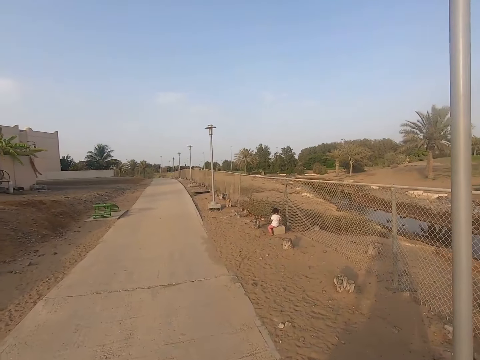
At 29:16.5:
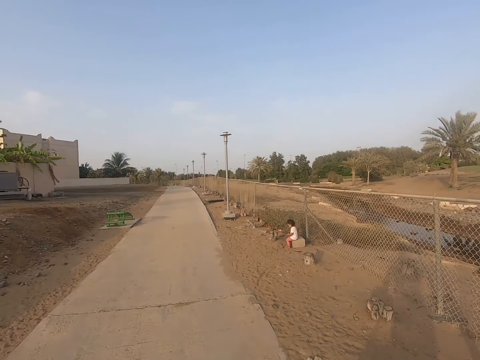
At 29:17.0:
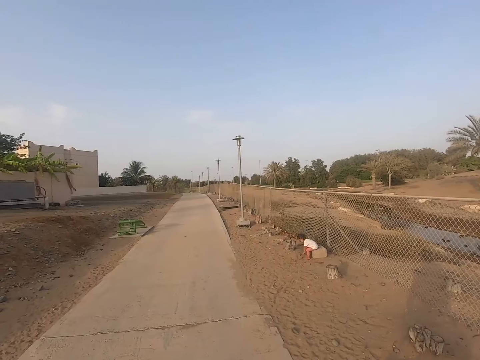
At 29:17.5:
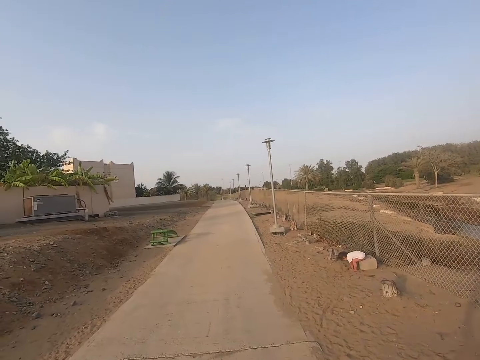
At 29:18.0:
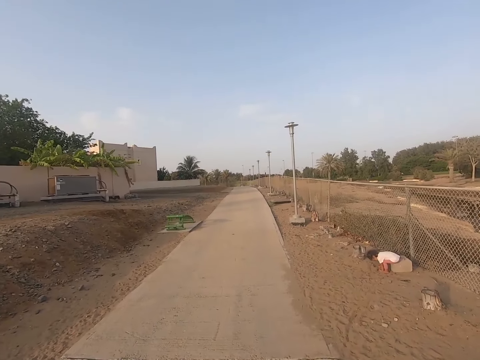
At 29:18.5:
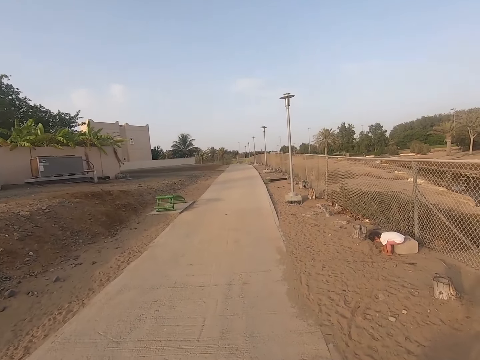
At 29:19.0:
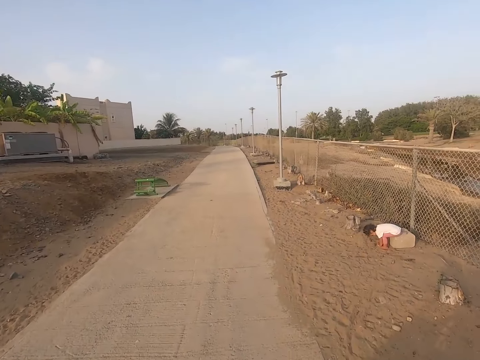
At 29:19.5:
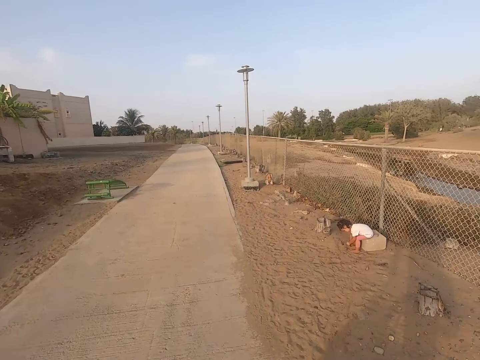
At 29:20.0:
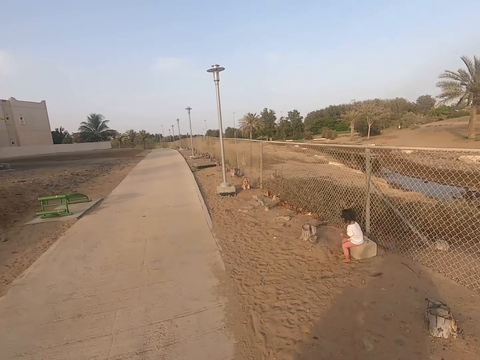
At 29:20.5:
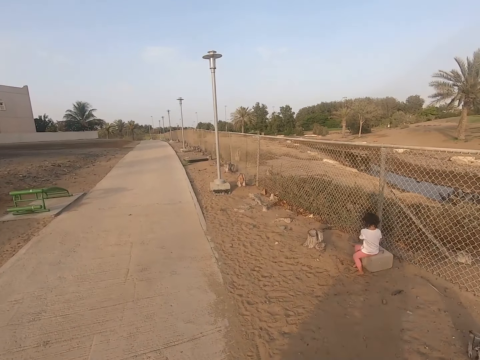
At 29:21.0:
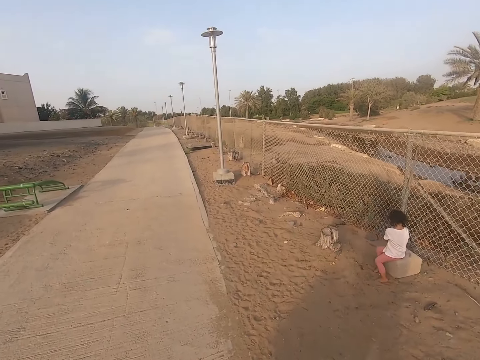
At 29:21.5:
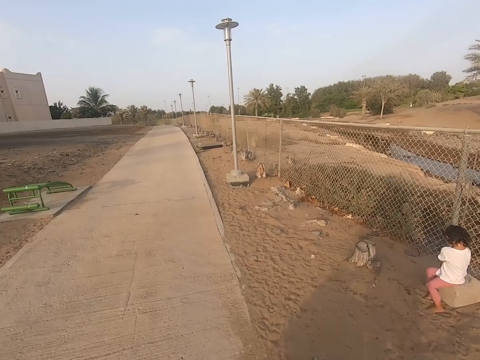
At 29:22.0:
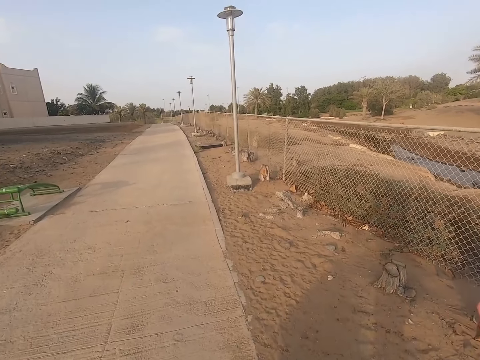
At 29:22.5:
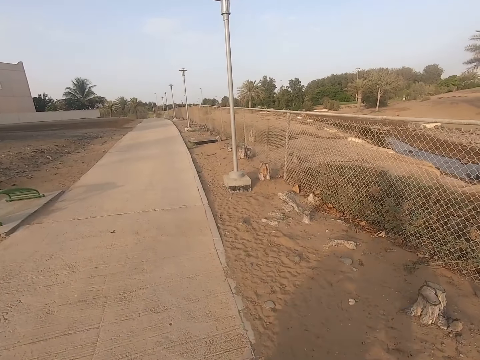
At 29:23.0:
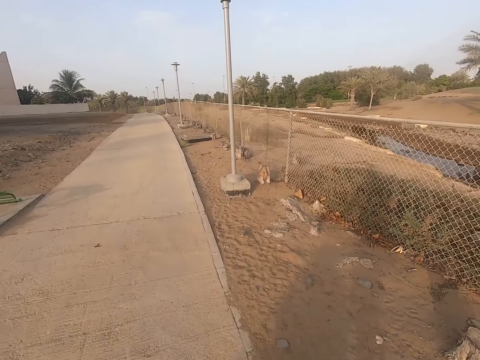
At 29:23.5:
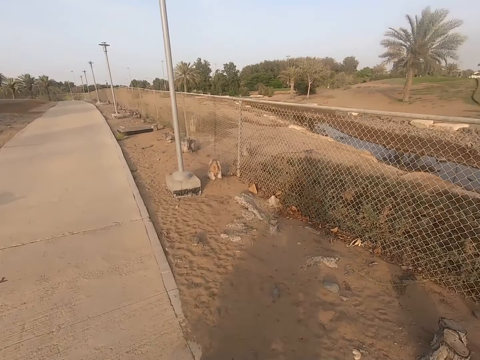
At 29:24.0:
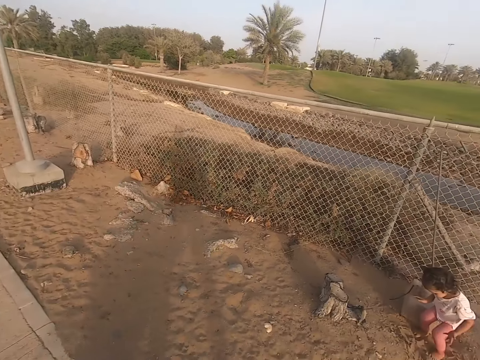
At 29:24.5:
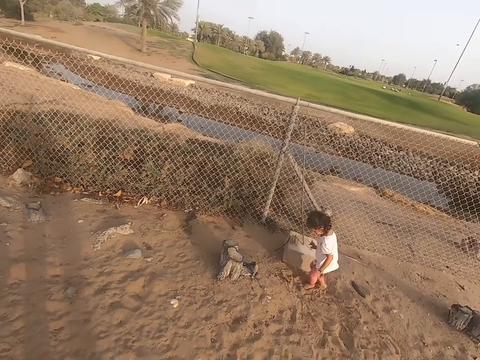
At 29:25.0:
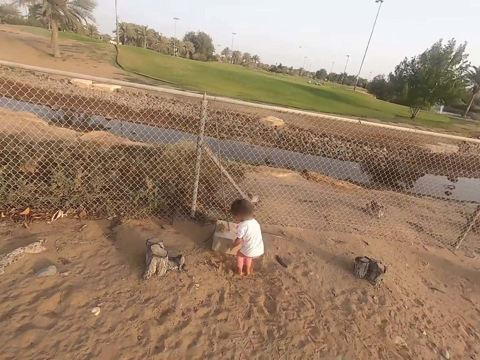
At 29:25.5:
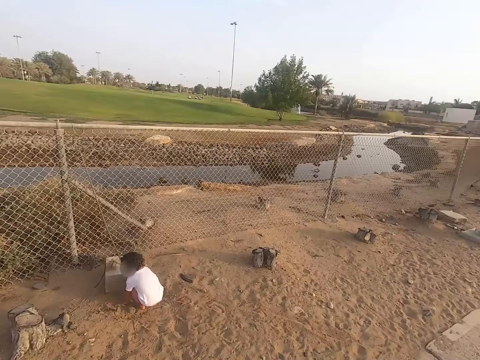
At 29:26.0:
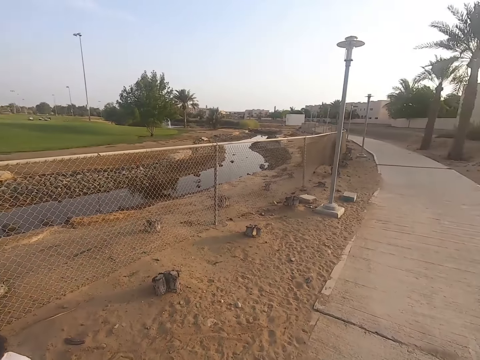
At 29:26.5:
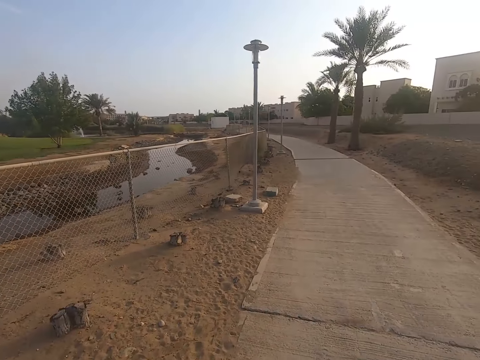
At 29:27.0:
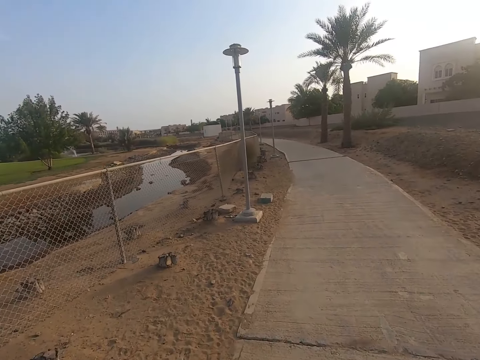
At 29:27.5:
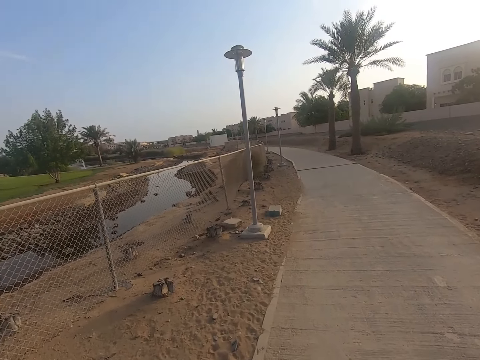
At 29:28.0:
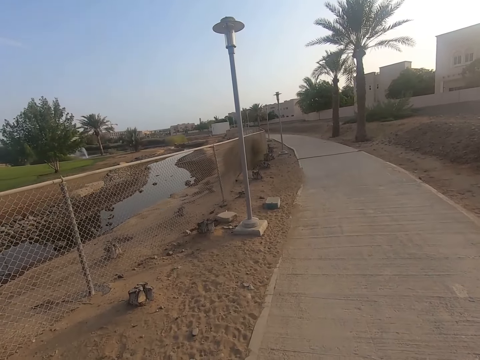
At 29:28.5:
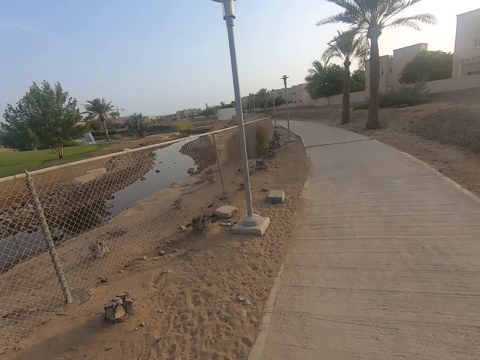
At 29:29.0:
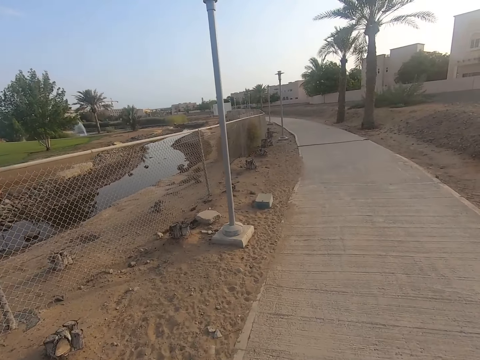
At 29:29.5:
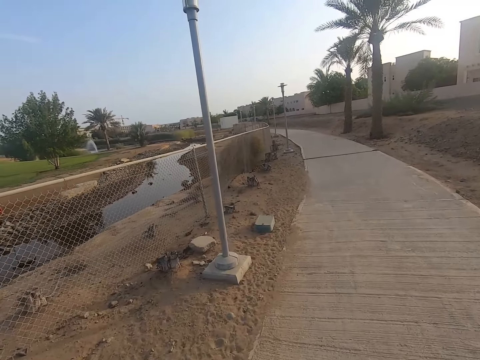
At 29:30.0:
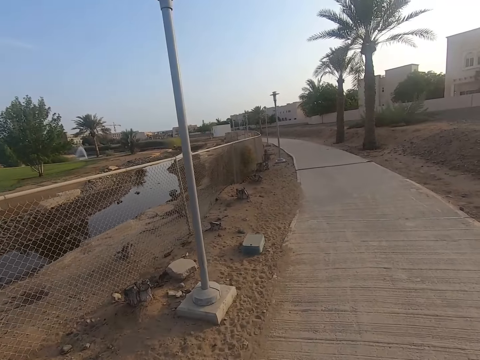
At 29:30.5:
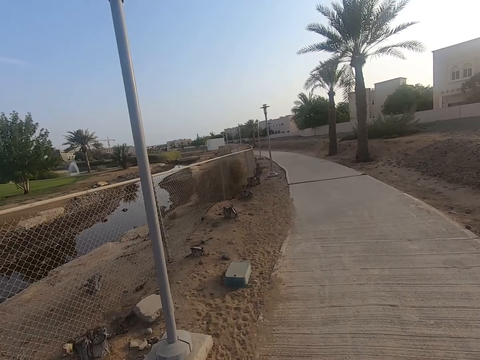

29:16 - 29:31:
A child plays with sand. The camera wearer walks in the sidewalk. The child plays with sand. The camera wearer walks in the sidewalk.

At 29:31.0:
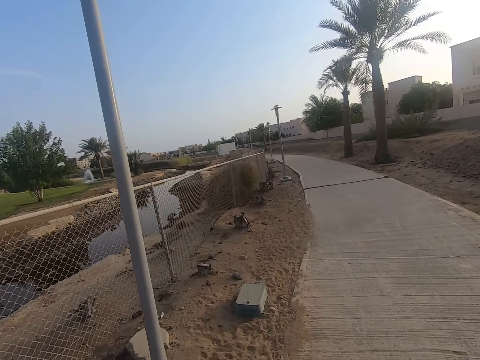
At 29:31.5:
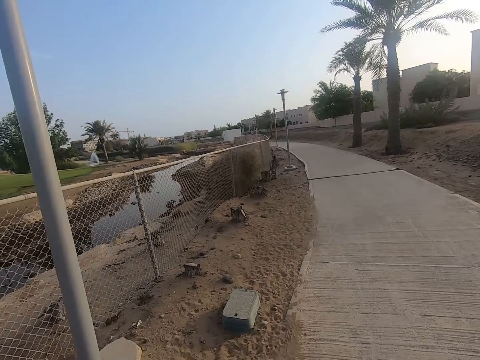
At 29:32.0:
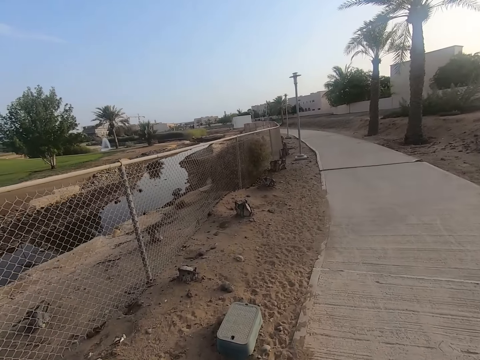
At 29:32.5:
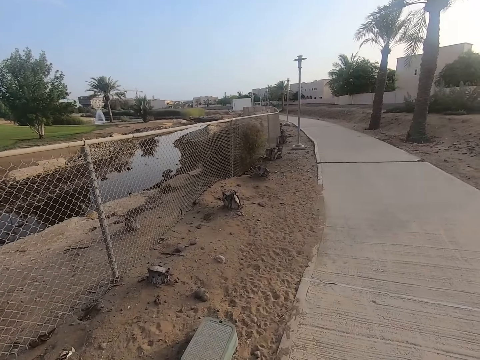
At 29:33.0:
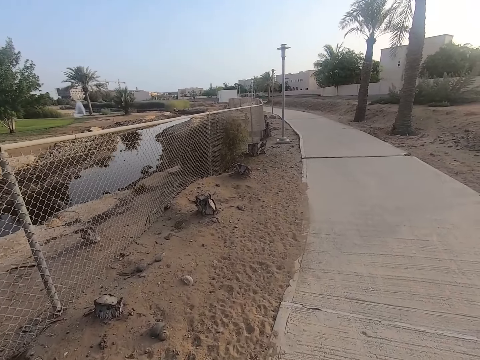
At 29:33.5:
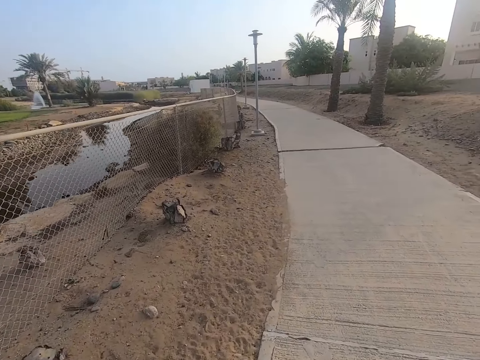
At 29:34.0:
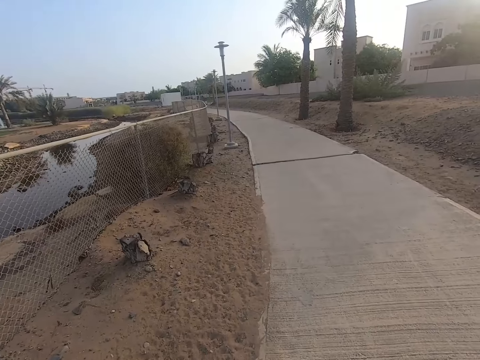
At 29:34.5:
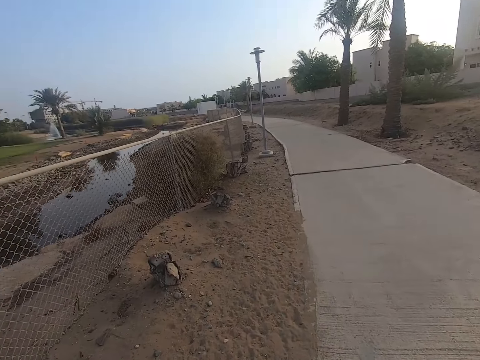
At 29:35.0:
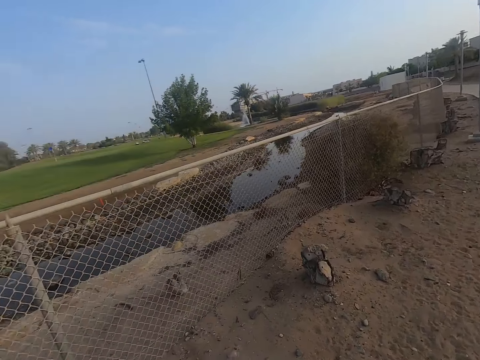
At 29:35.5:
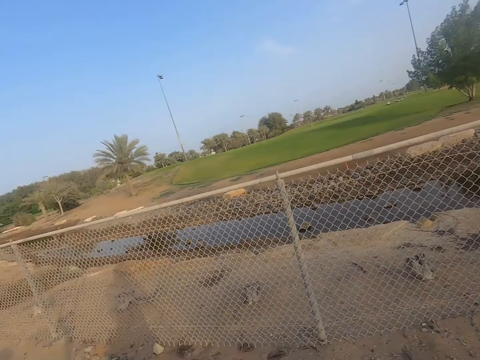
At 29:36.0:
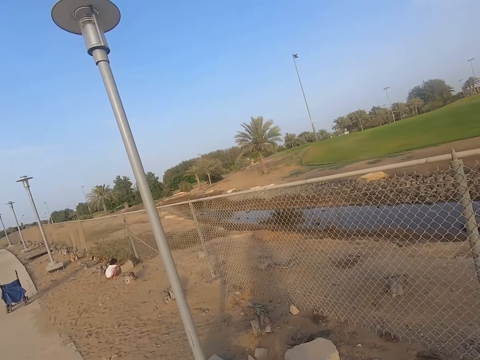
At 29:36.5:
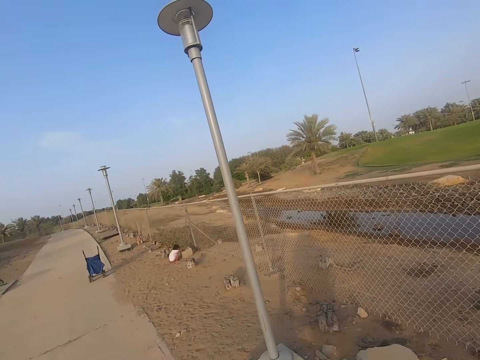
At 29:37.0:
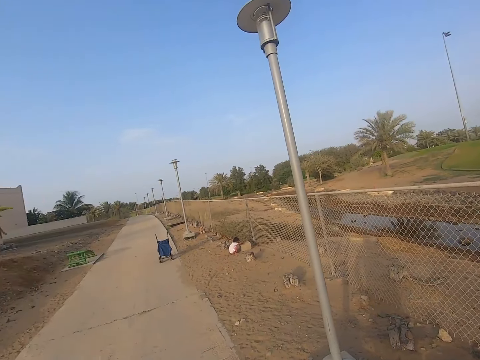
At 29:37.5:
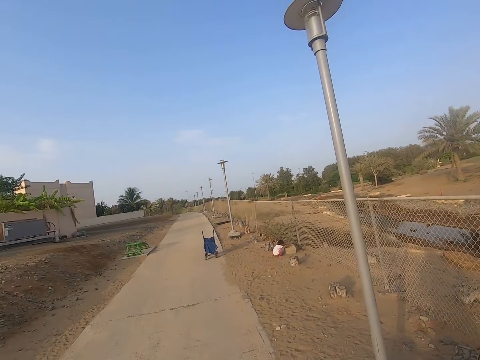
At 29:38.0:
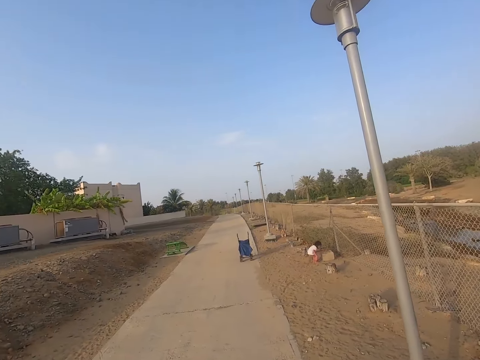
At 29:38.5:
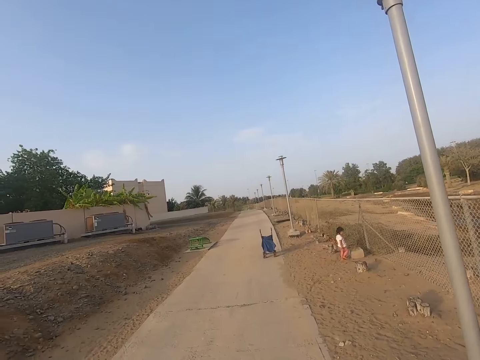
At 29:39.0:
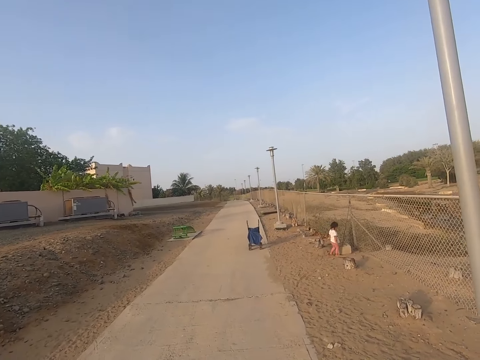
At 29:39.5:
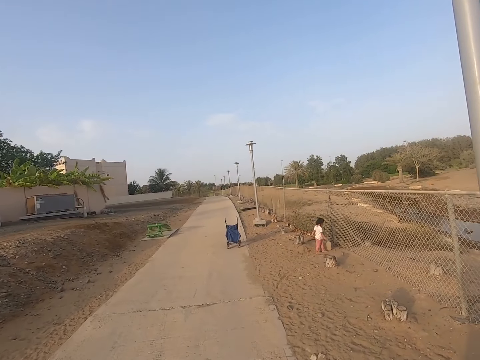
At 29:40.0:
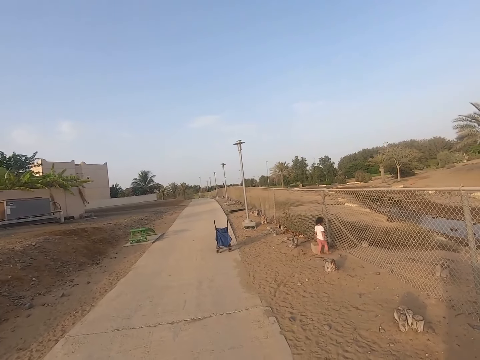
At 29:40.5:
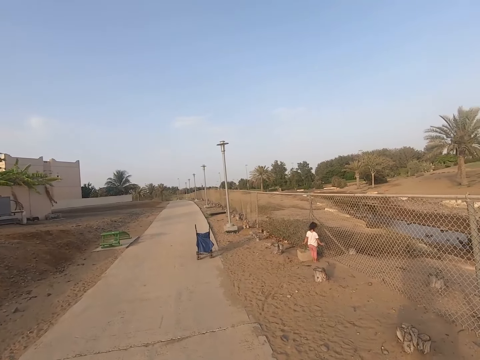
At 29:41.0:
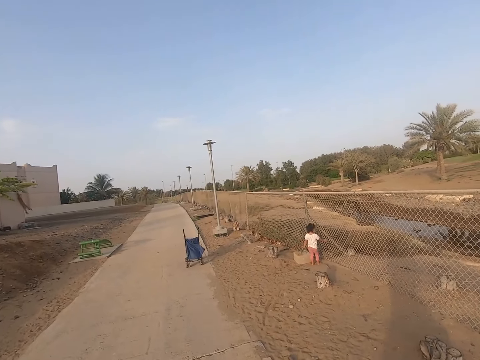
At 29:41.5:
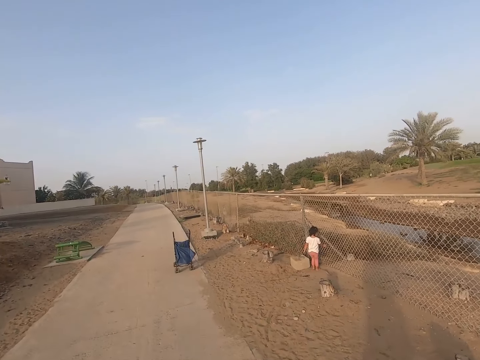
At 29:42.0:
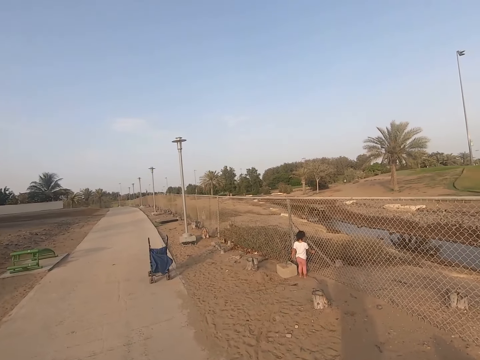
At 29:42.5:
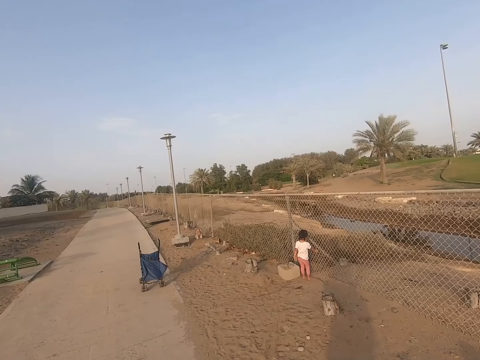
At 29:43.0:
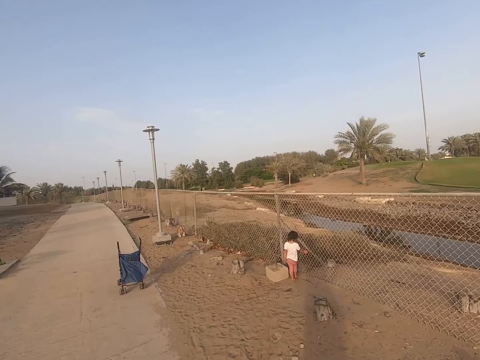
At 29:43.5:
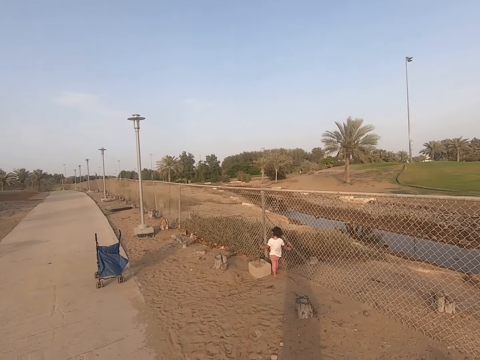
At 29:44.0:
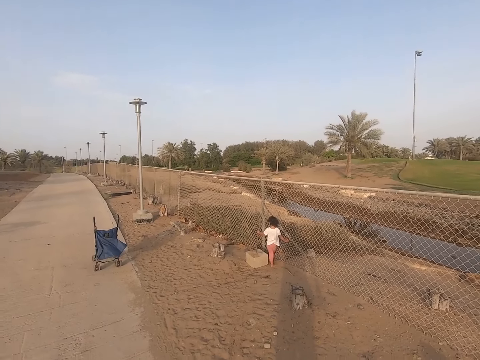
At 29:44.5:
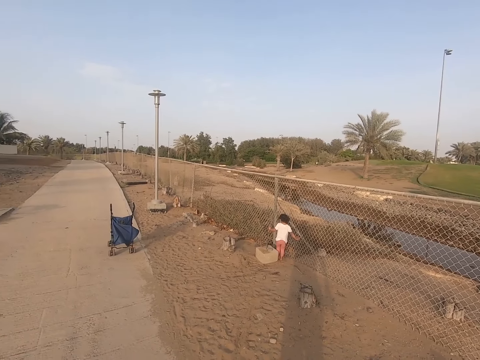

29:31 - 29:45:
The camera wearer looks around. A lady walks on the sand.
